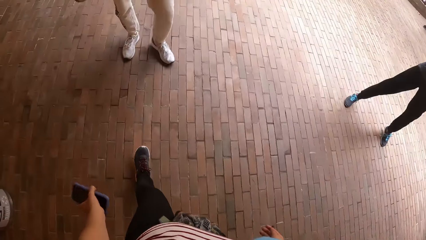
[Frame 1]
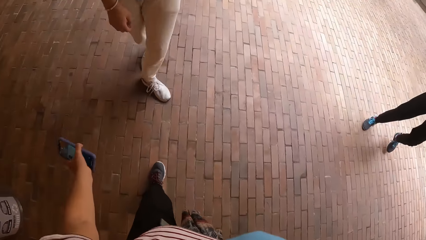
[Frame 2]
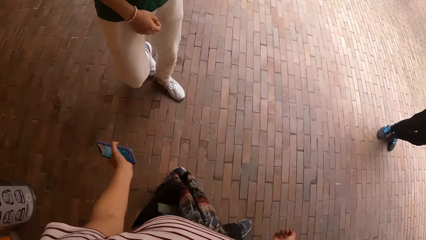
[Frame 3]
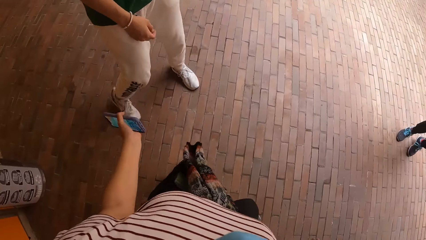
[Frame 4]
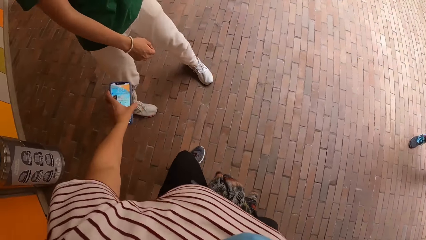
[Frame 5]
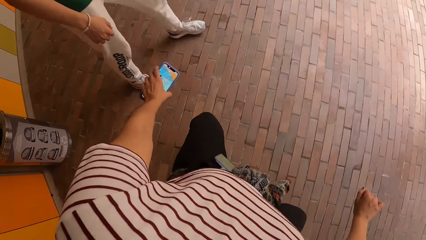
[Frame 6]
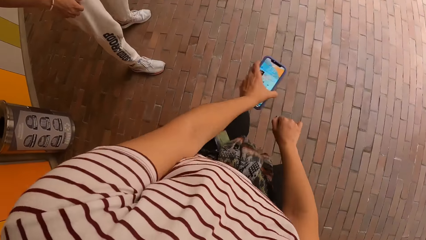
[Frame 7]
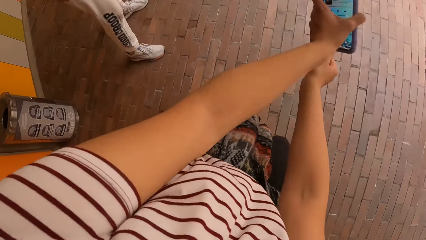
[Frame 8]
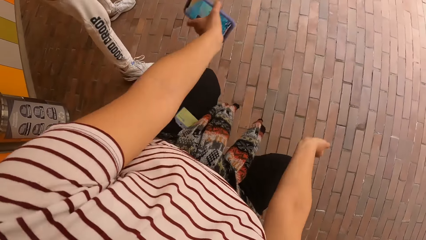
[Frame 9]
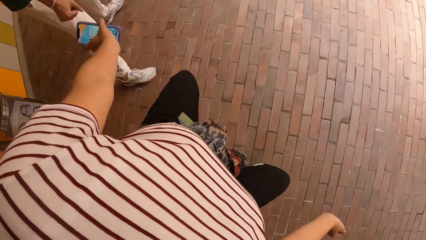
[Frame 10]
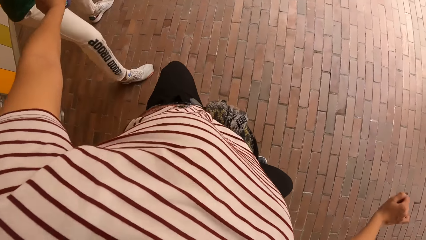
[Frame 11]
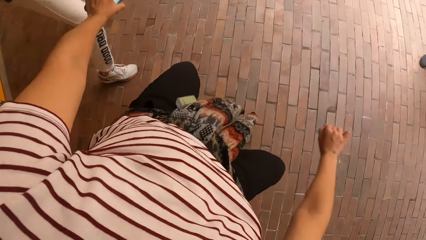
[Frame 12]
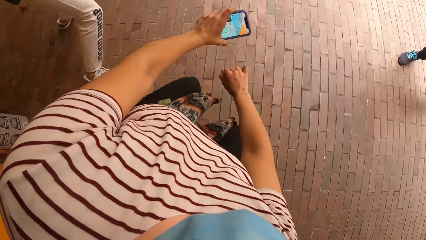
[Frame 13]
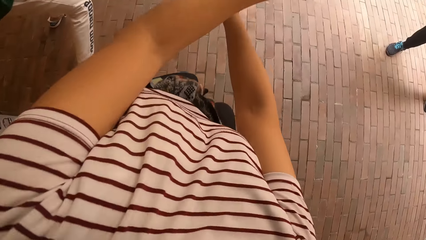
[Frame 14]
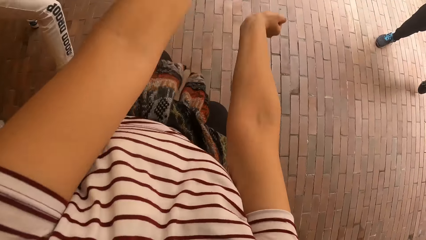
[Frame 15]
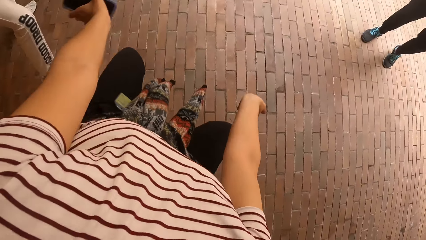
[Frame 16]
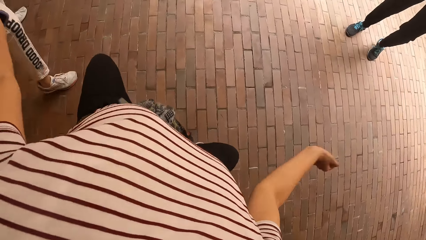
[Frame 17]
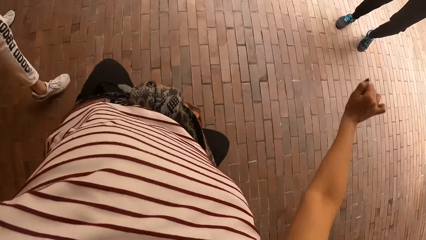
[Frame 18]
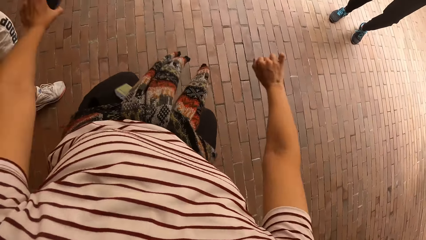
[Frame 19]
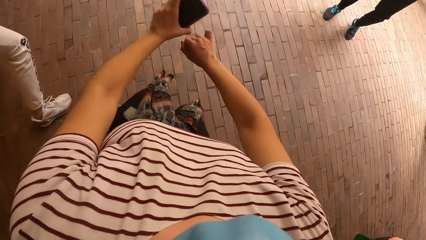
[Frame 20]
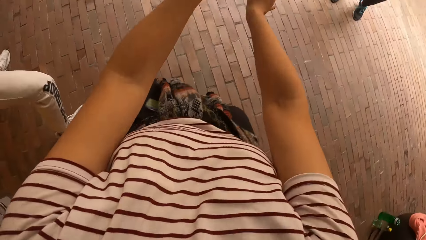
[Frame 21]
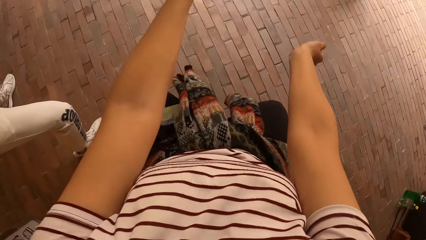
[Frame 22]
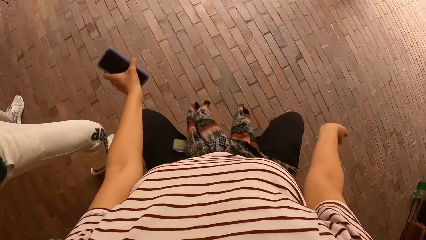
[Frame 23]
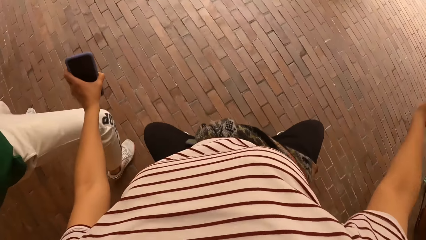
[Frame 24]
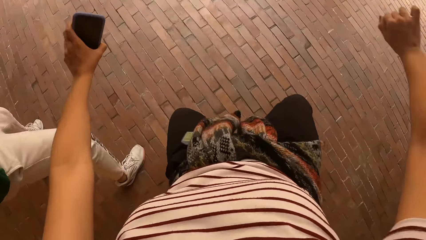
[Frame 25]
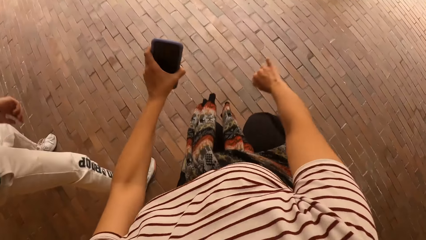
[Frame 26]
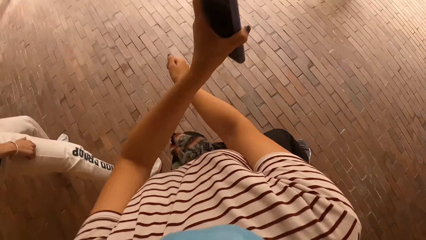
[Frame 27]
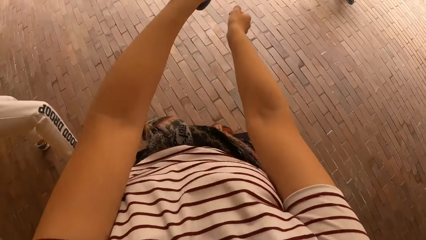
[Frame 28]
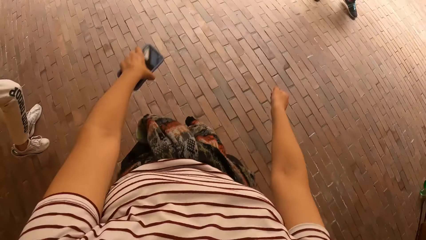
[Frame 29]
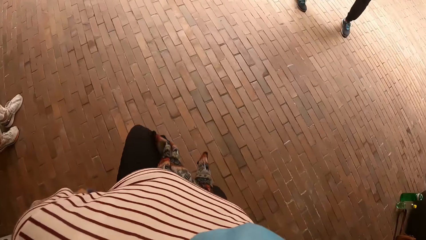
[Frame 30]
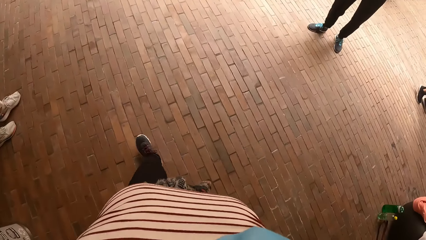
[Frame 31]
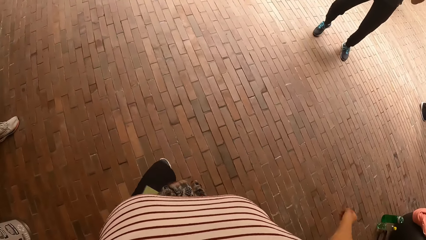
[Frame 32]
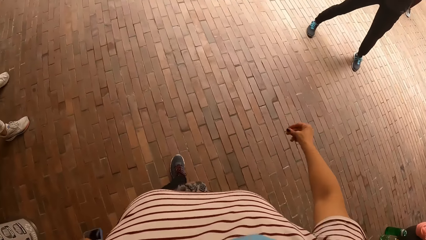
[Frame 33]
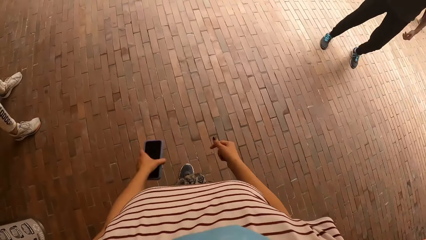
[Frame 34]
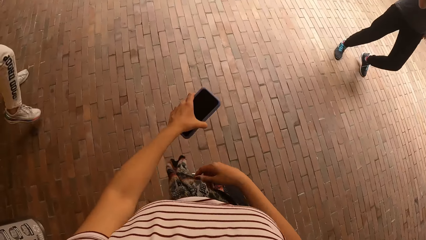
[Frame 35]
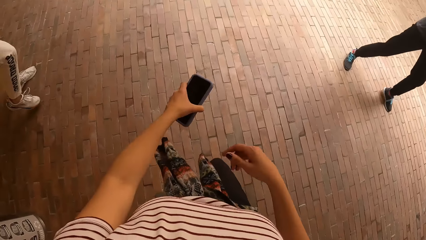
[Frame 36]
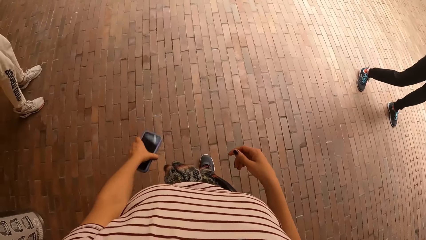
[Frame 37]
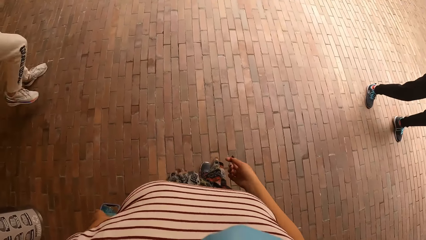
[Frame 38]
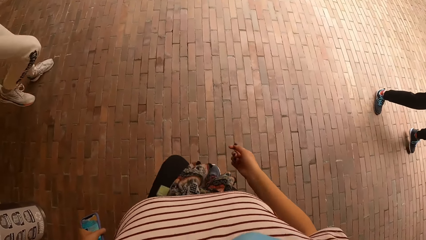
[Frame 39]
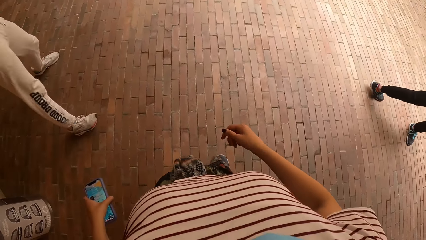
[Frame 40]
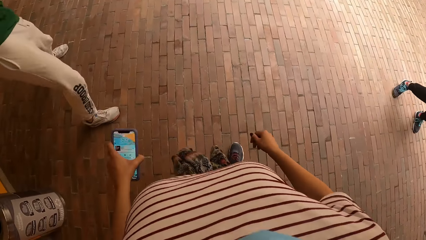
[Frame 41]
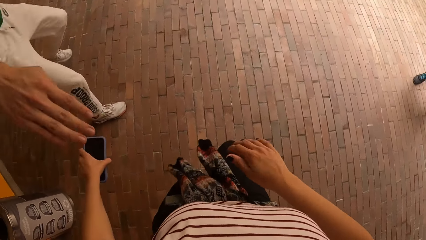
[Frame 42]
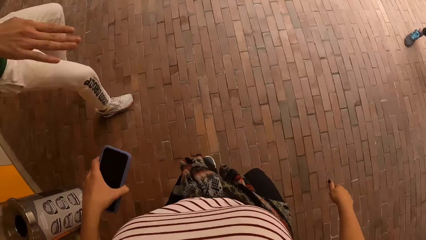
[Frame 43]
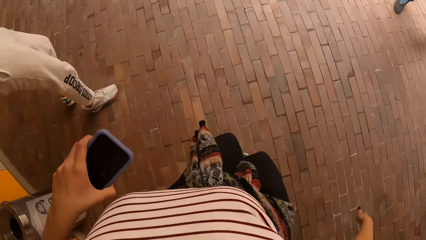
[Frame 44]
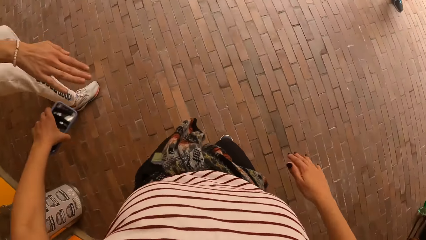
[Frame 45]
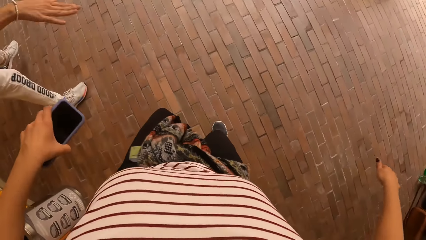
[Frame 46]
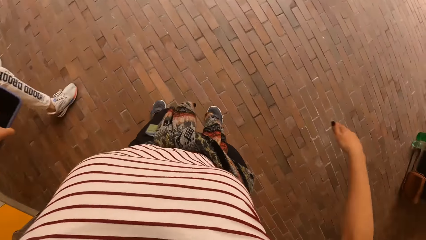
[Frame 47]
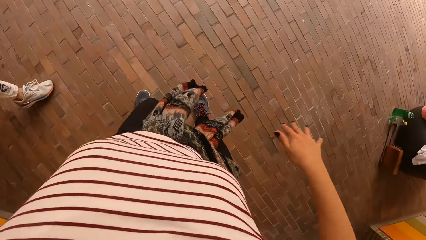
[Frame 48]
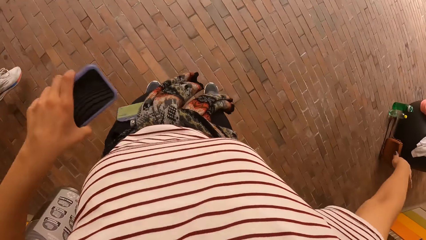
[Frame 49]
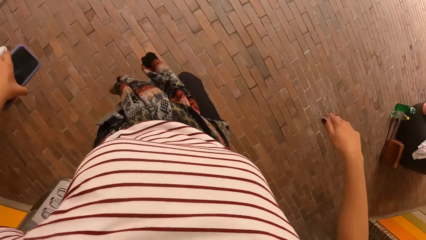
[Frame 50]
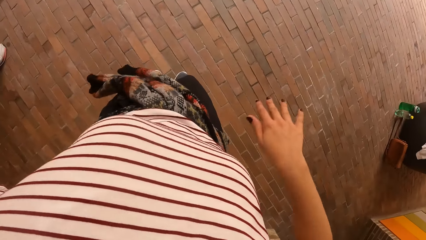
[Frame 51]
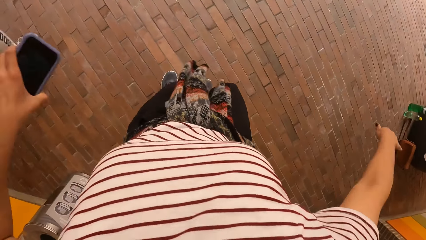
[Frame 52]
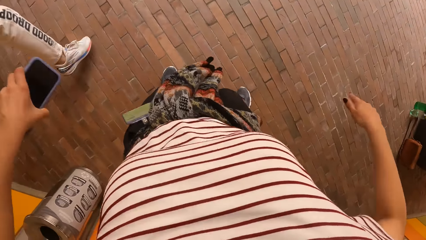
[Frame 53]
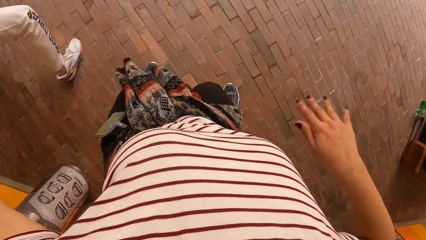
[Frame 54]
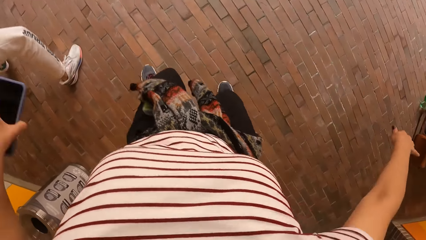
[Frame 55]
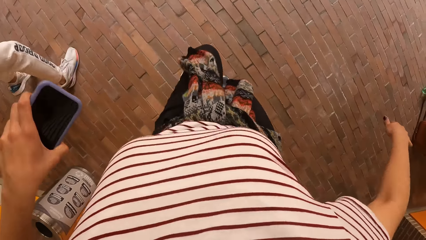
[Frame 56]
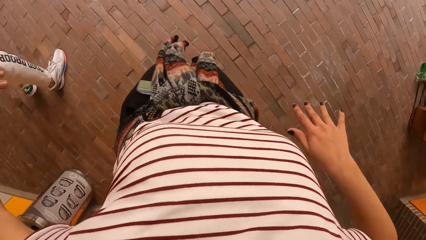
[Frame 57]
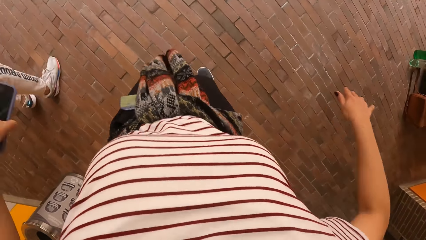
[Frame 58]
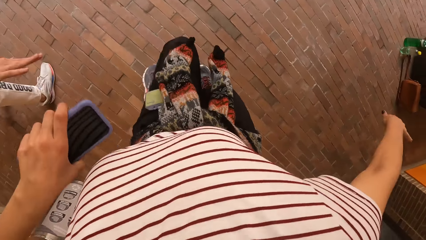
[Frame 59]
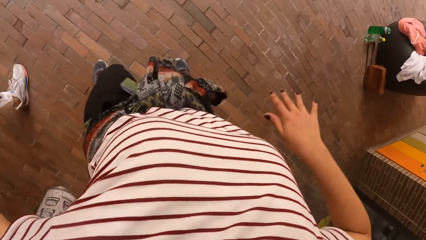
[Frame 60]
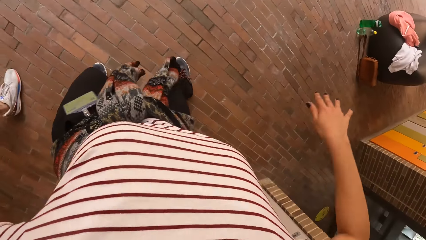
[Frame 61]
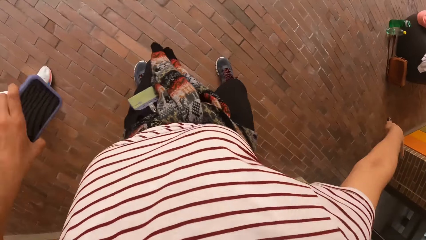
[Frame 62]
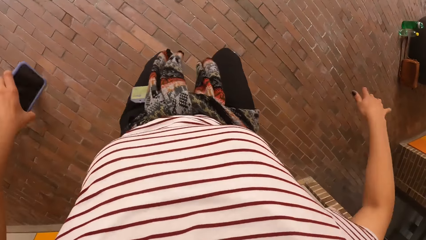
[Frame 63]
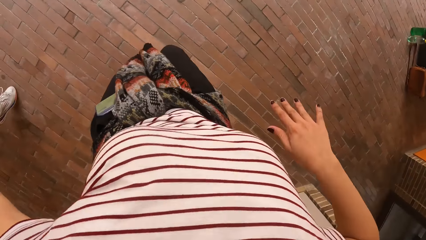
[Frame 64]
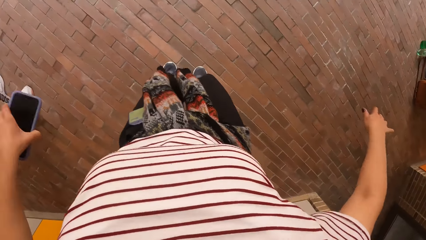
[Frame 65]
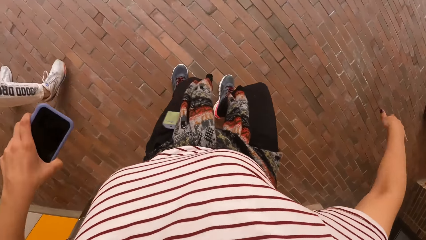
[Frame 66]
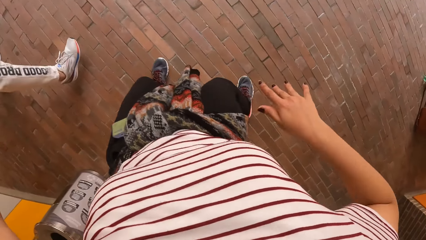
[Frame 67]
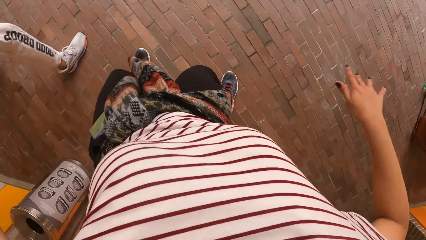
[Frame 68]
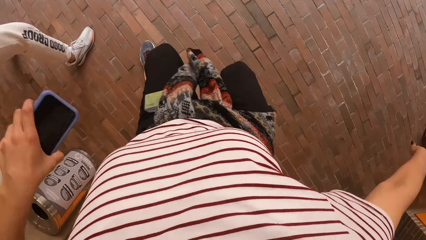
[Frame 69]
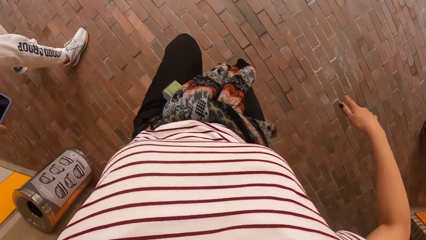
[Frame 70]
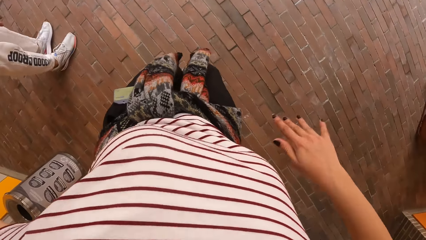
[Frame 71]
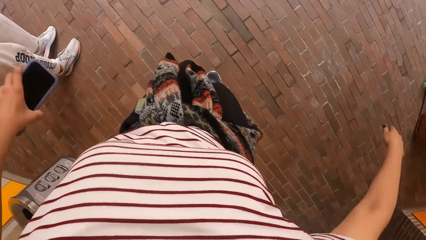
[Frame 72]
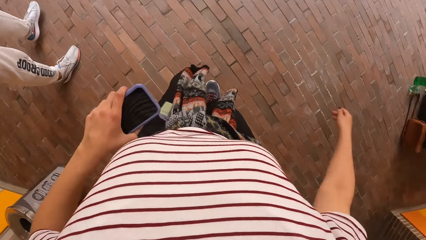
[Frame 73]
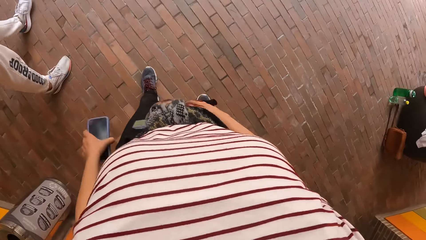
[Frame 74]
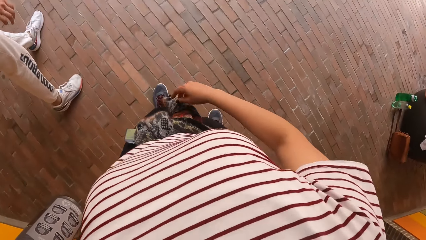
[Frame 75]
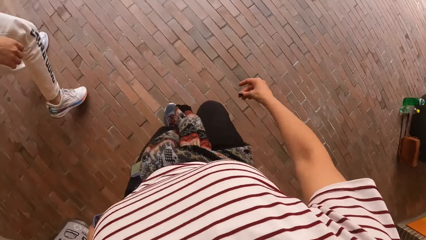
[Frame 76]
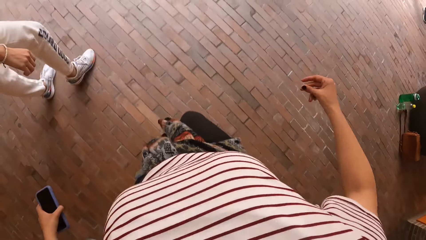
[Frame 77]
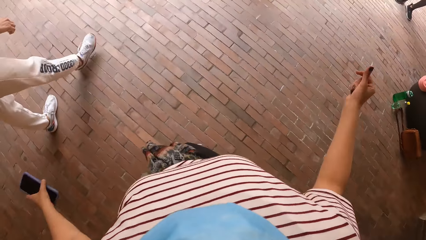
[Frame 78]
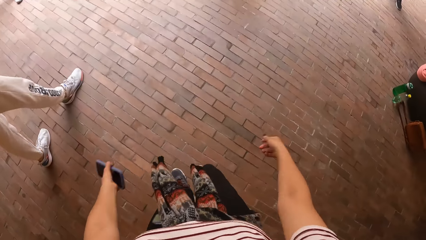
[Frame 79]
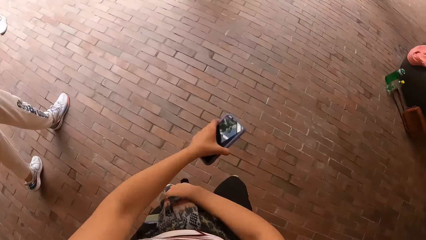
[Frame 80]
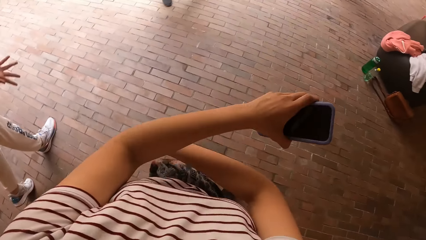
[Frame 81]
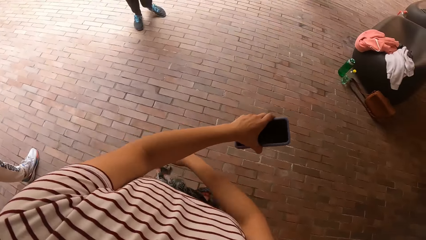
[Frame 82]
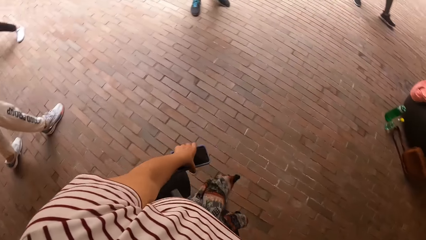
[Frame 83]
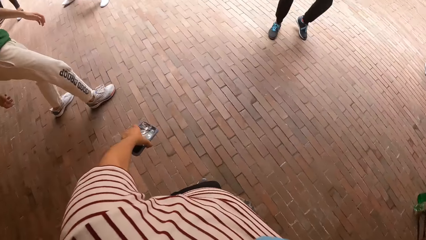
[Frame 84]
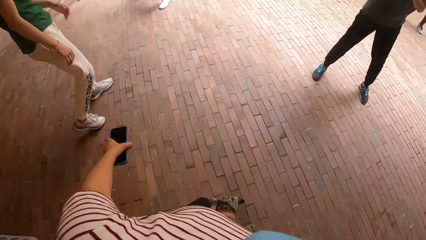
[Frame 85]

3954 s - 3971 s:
The camera wearer dances with the phone in her left hand in front of the group of people. A man dances in front of the group of people. Another man dances in front of the group of people. The camera wearer snaps her right hand fingers.
